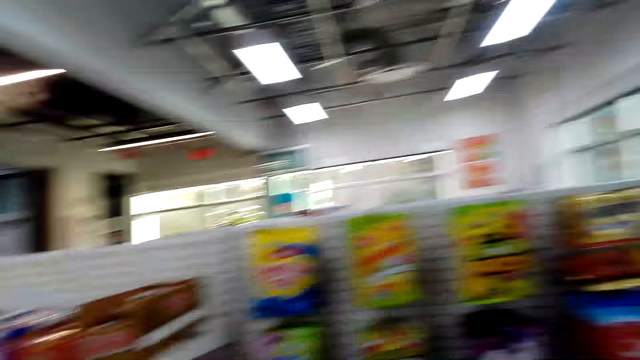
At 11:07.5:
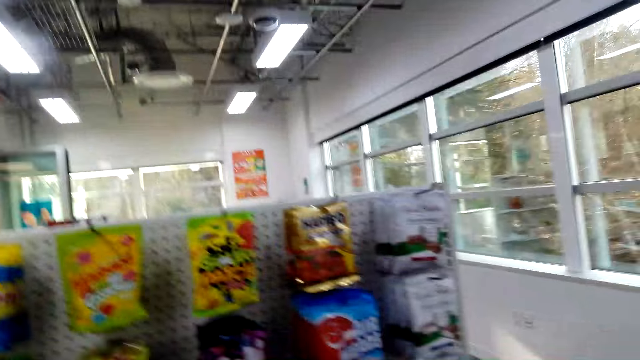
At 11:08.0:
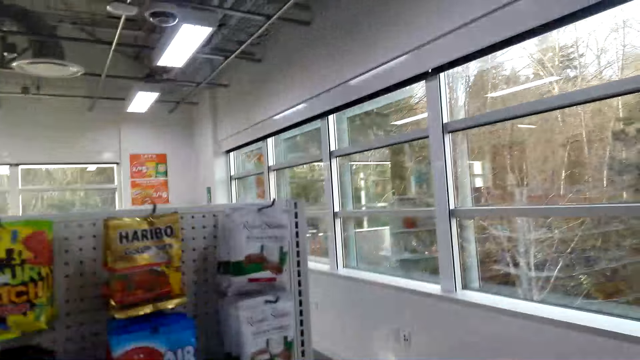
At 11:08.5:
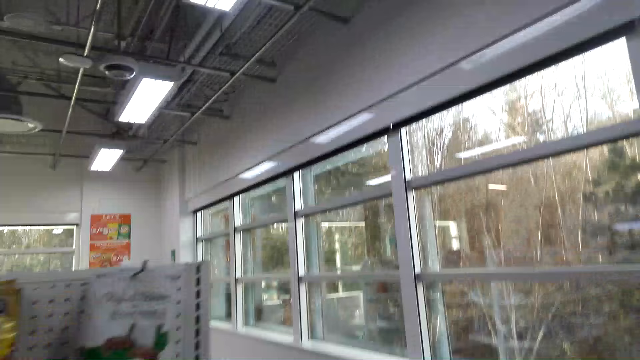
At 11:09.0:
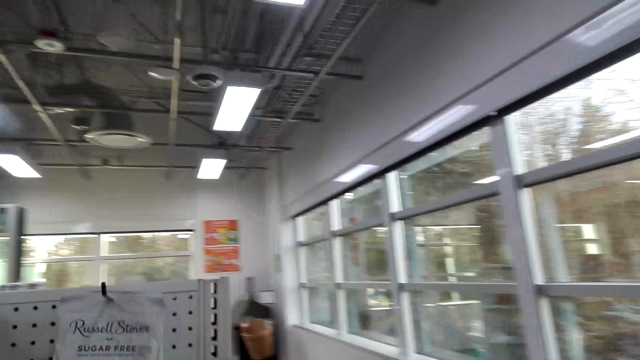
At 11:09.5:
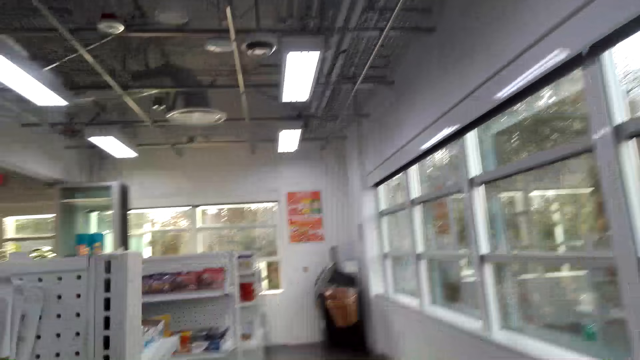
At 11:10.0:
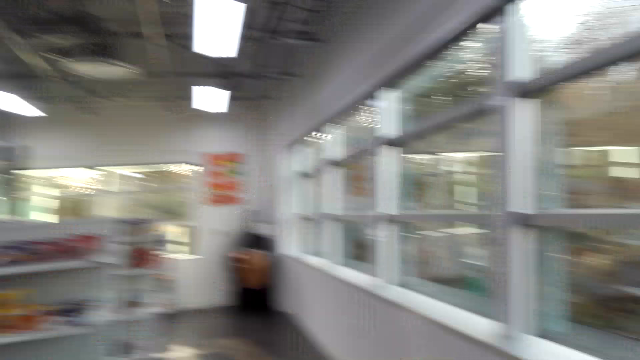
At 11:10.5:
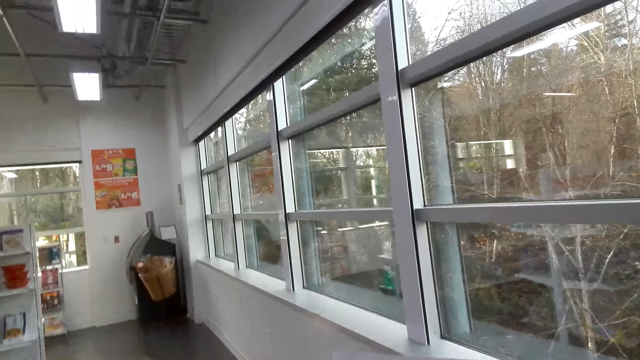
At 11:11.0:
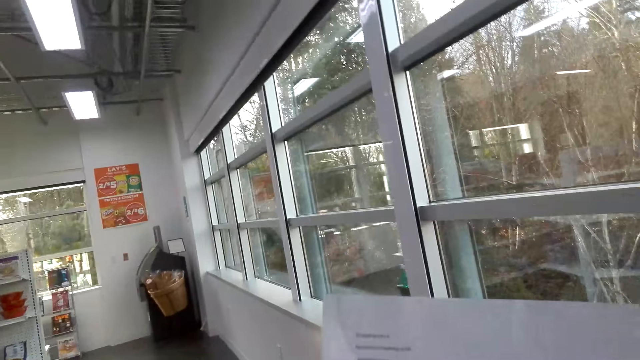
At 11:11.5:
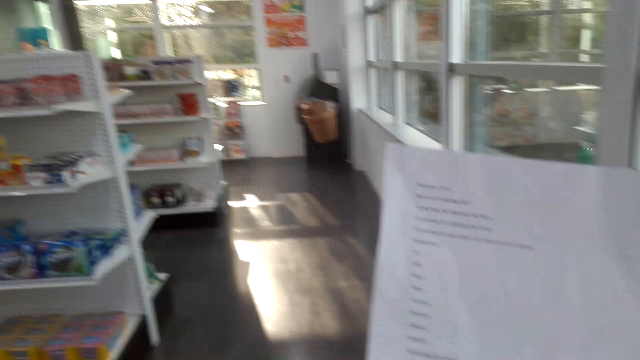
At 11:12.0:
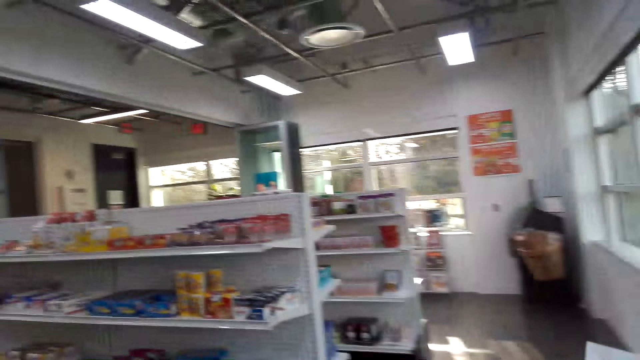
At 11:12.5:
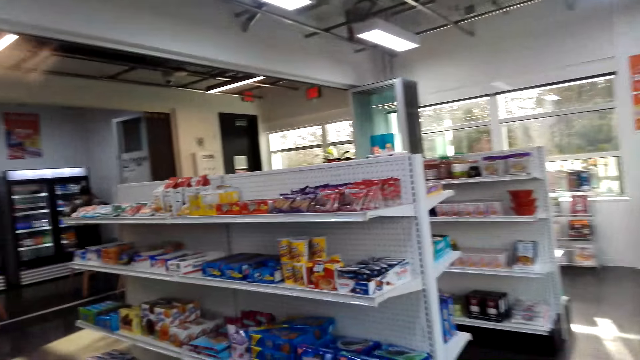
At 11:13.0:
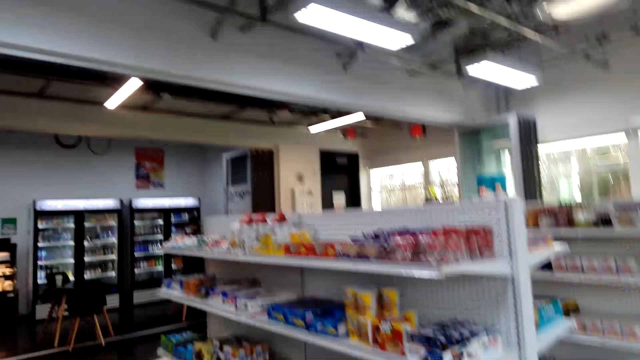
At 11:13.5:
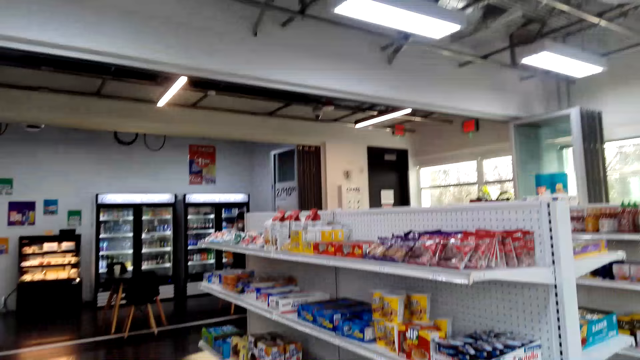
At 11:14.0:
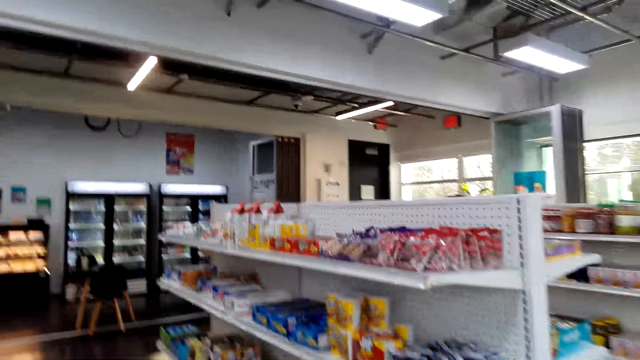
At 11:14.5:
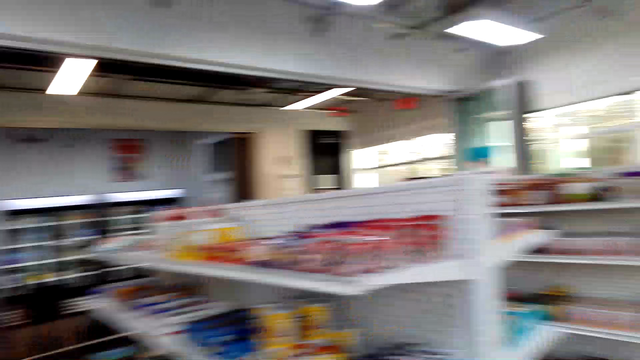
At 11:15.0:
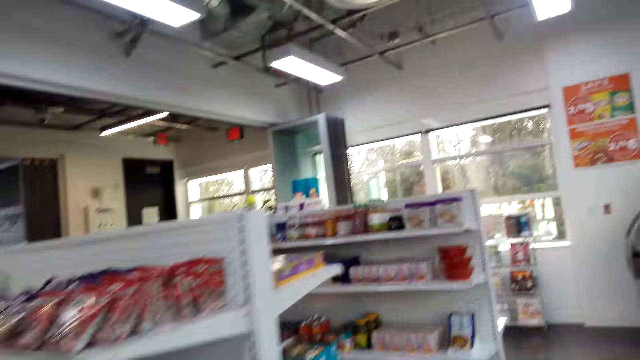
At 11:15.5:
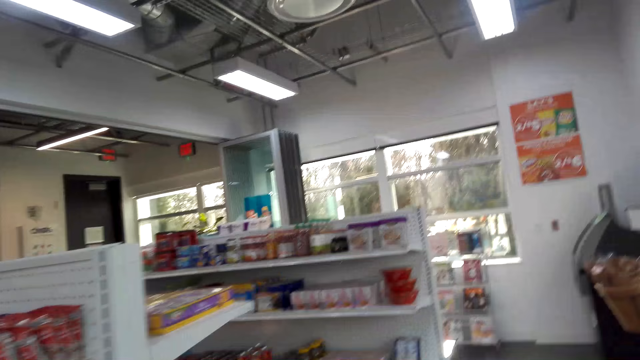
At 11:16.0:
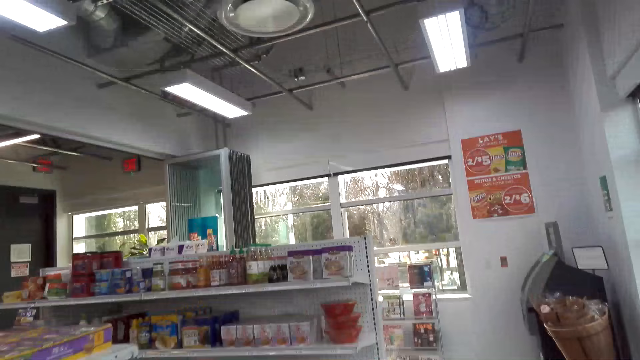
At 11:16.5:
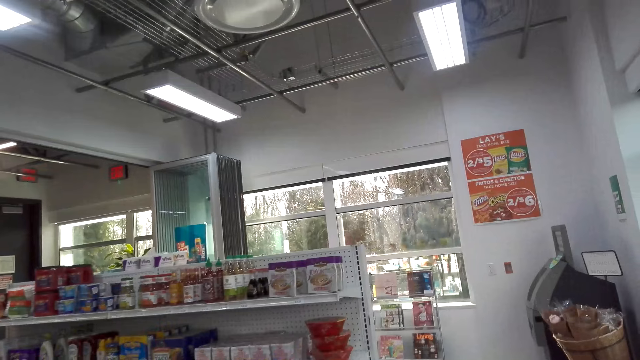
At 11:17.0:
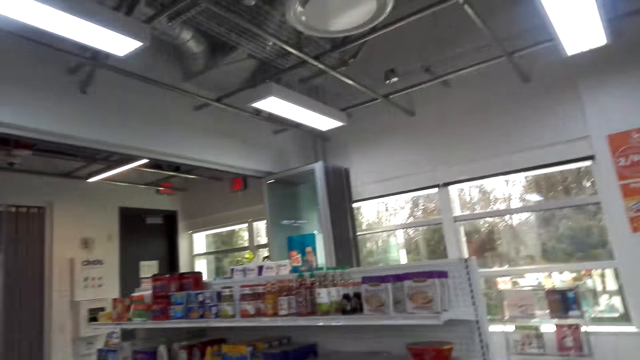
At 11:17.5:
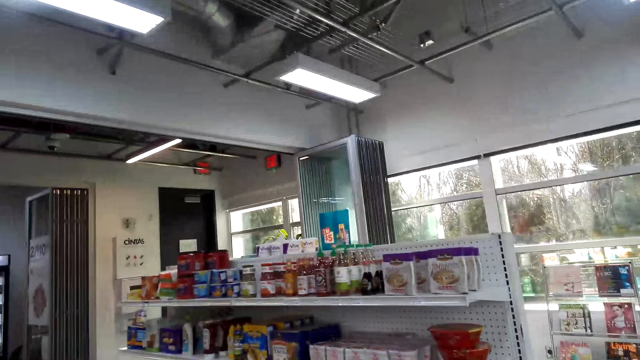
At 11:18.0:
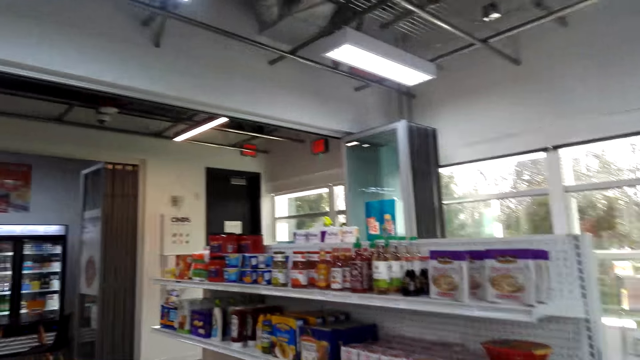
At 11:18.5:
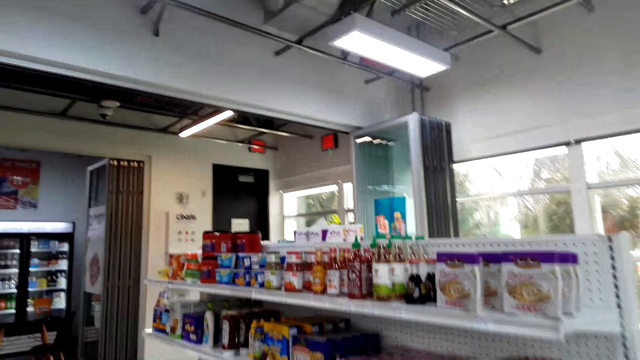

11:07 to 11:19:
The camera wearer looks around the supermarket. They move around the supermarket. They read a piece of paper.

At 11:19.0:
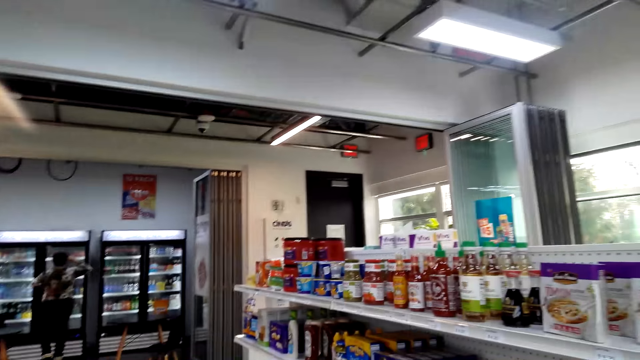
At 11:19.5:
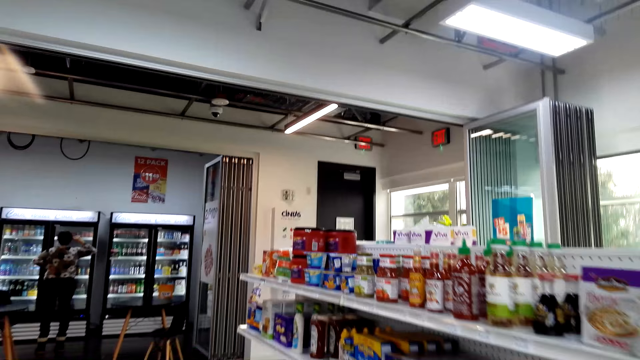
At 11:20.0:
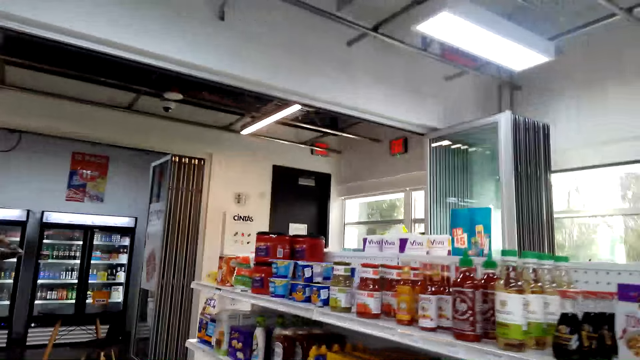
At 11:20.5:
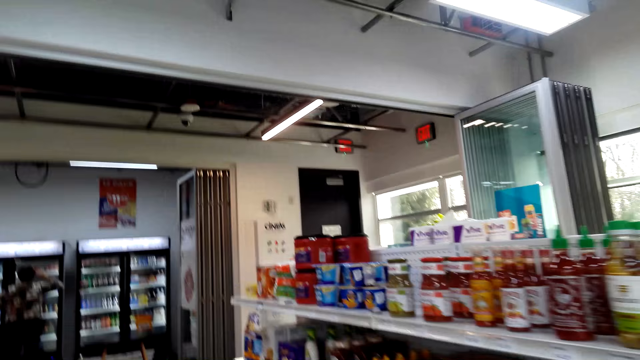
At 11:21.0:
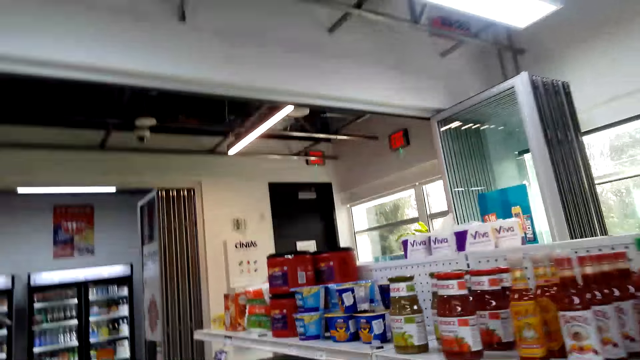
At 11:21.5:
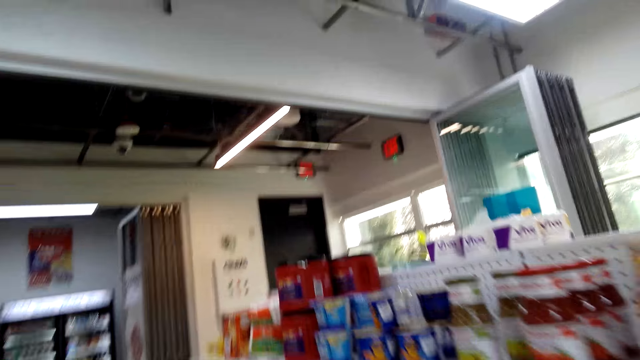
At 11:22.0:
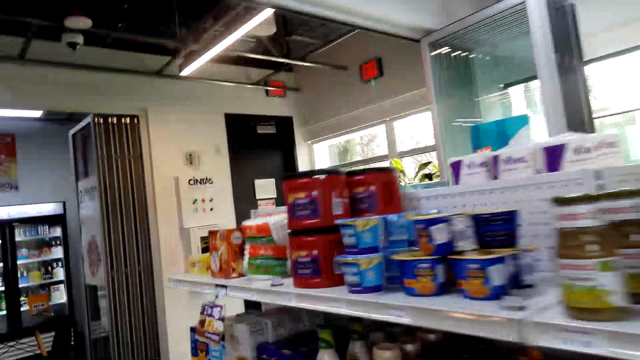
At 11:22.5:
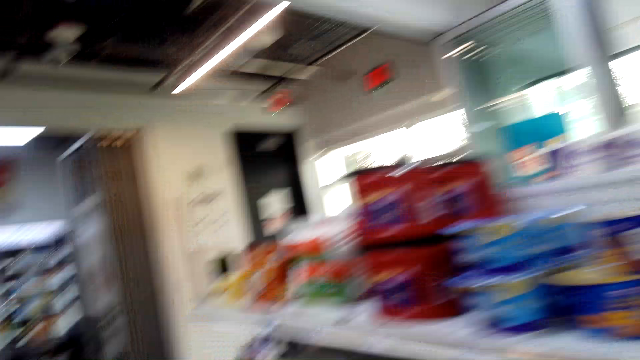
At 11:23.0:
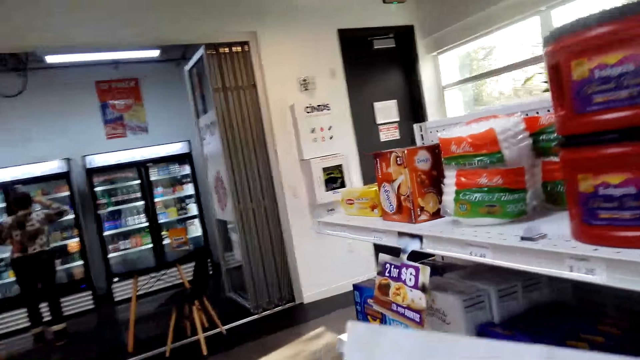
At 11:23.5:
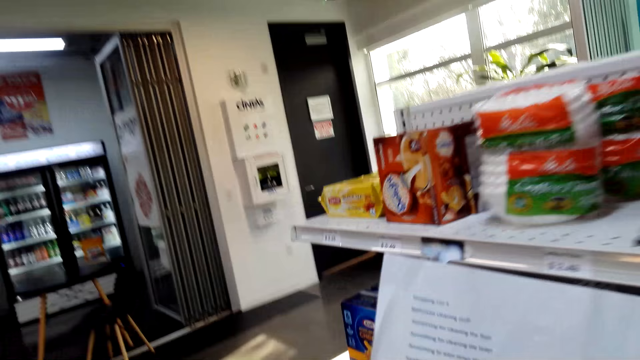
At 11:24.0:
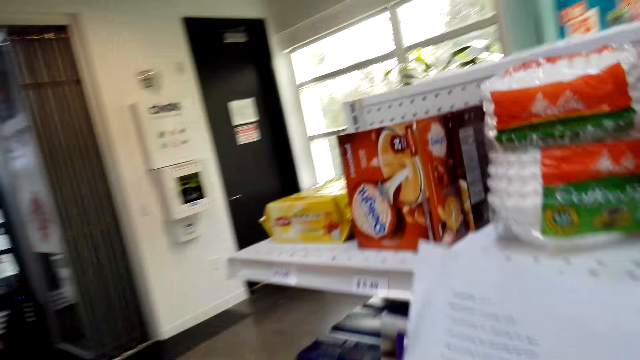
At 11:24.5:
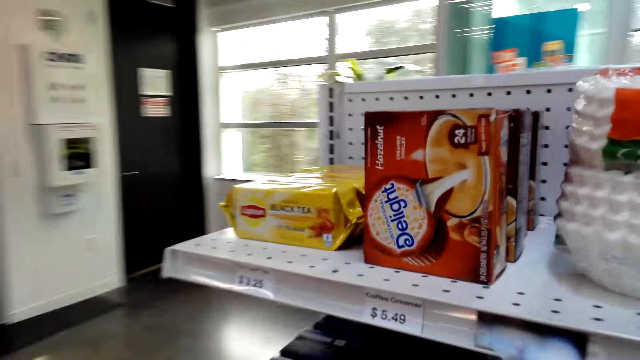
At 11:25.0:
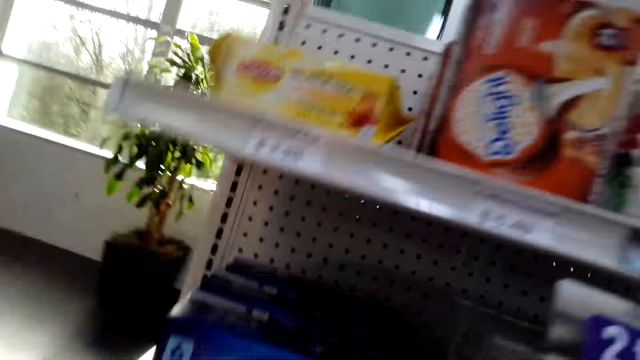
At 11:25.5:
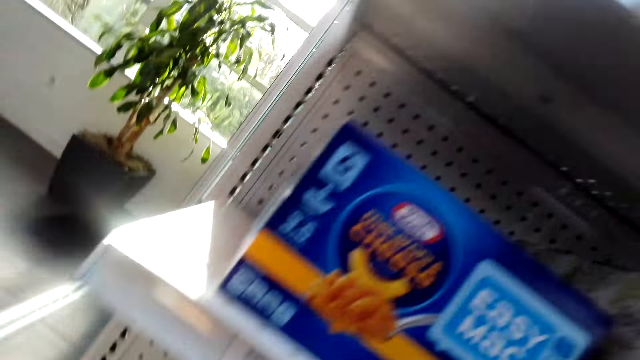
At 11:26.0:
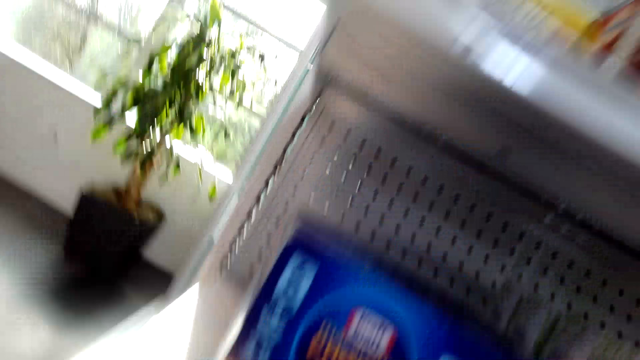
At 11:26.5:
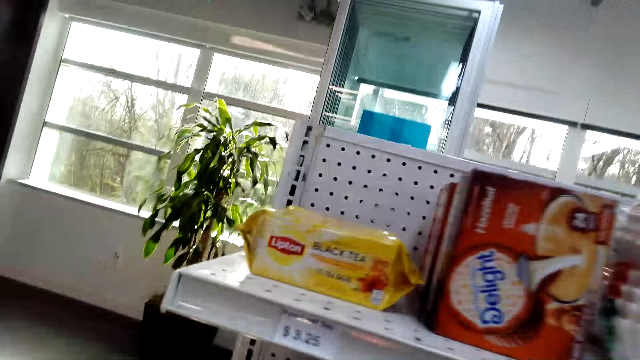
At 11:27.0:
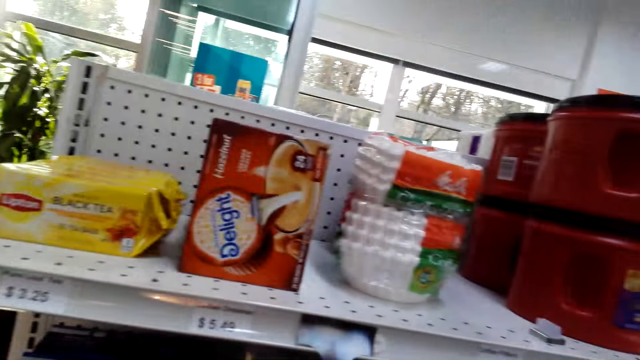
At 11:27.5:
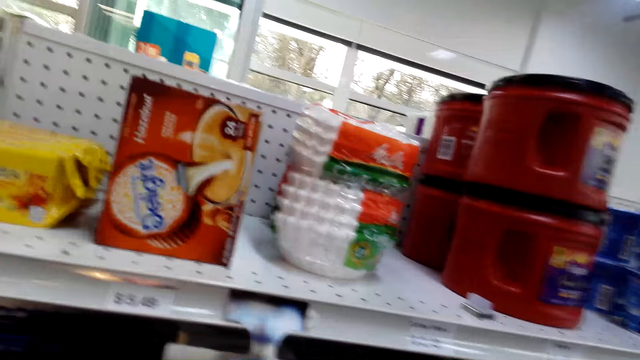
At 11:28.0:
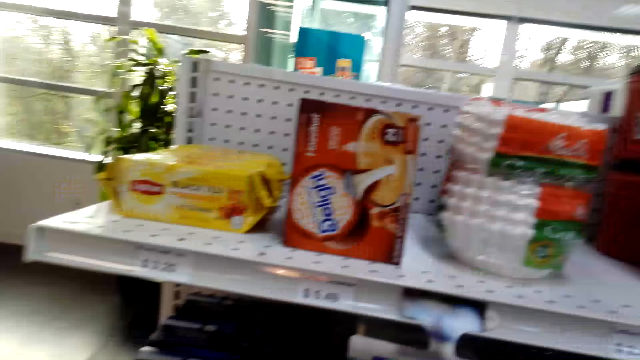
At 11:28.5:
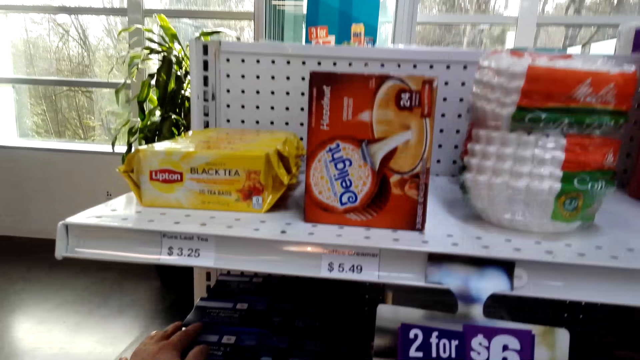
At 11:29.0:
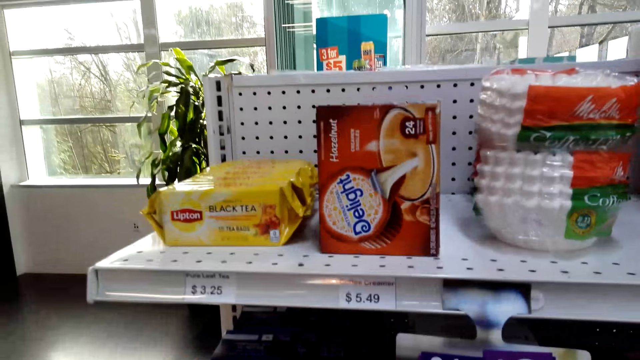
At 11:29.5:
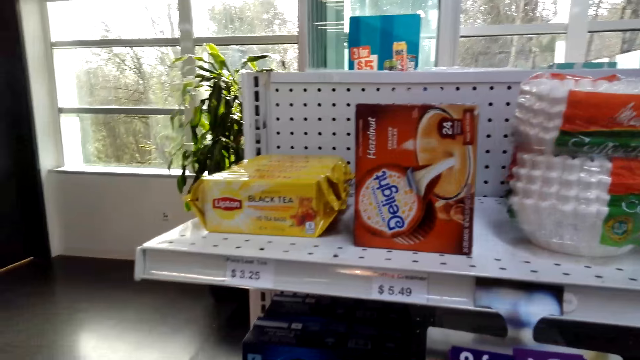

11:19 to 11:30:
The camera wearer lifts the list paper. They look around the shelf. They pick a pack of cheese on the shelf.
